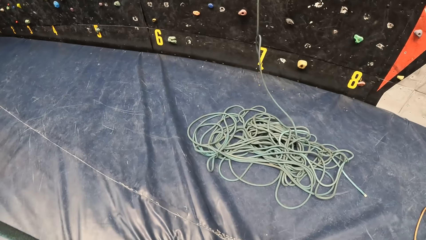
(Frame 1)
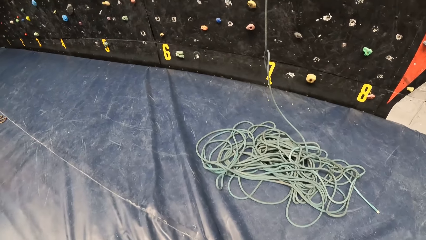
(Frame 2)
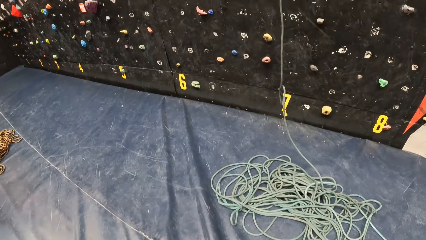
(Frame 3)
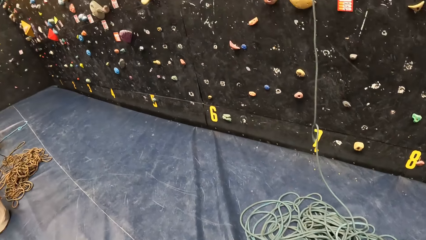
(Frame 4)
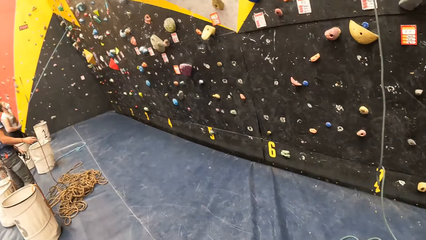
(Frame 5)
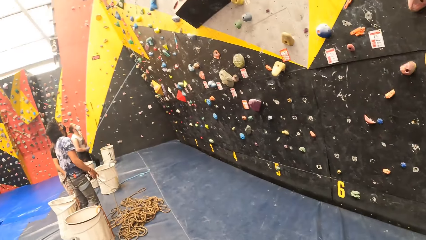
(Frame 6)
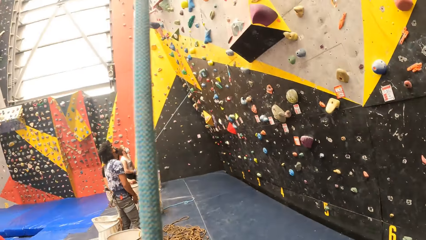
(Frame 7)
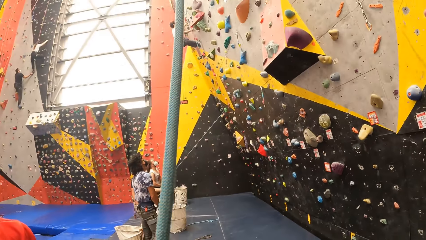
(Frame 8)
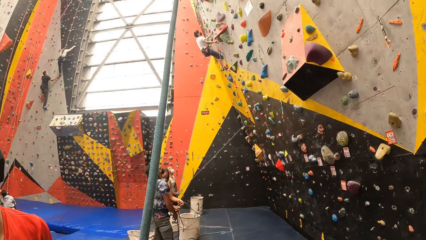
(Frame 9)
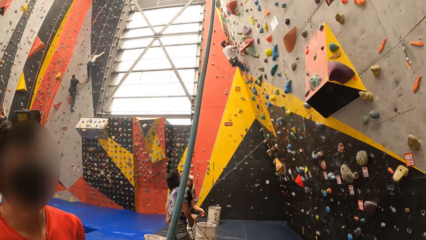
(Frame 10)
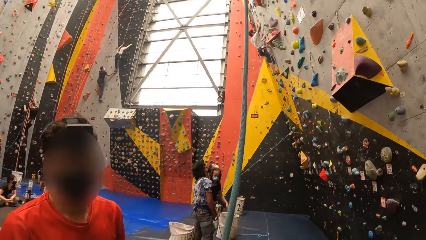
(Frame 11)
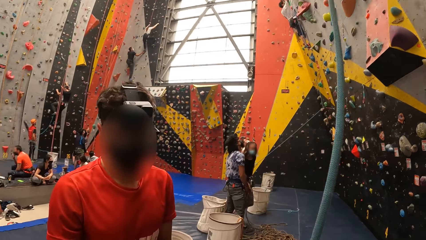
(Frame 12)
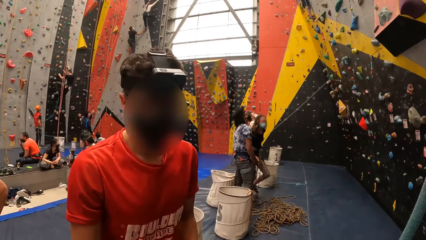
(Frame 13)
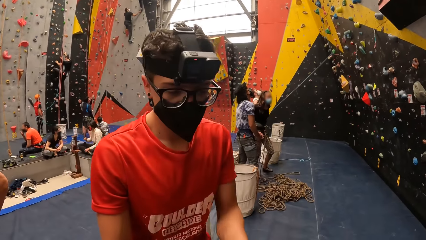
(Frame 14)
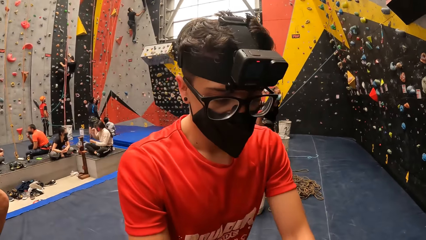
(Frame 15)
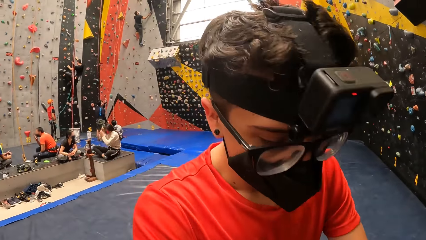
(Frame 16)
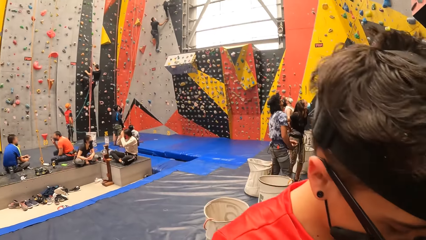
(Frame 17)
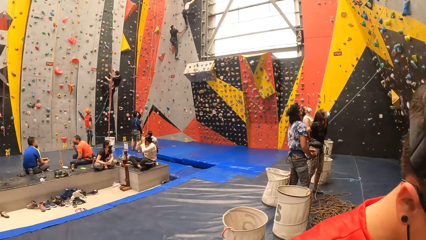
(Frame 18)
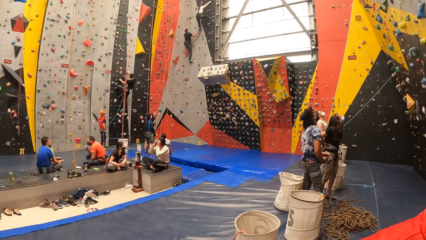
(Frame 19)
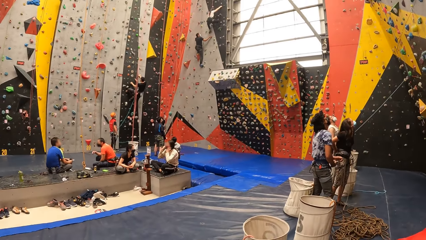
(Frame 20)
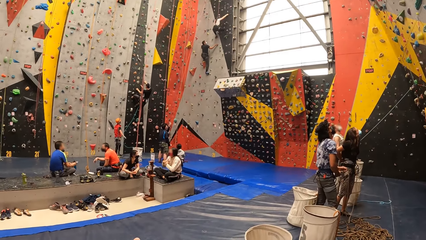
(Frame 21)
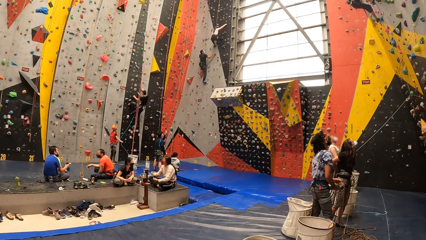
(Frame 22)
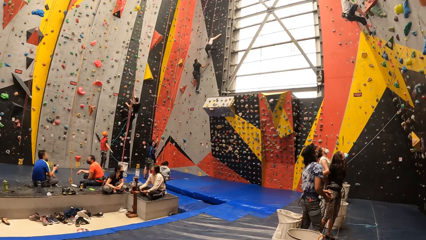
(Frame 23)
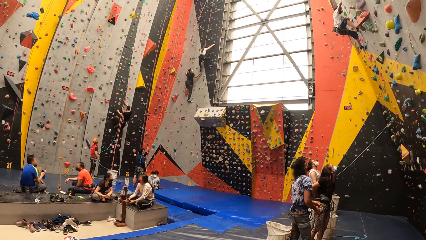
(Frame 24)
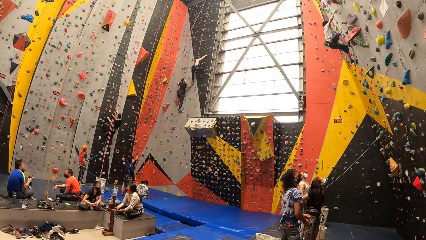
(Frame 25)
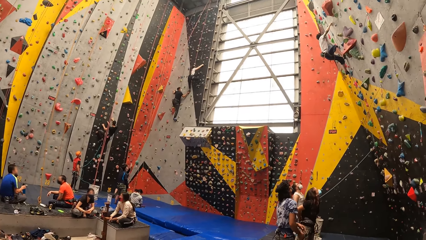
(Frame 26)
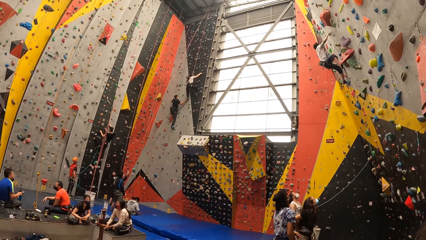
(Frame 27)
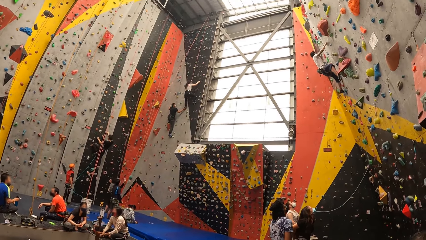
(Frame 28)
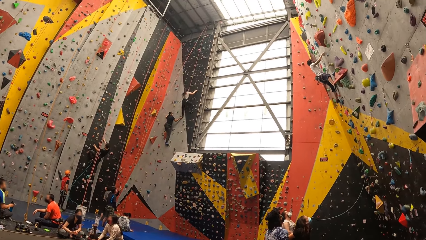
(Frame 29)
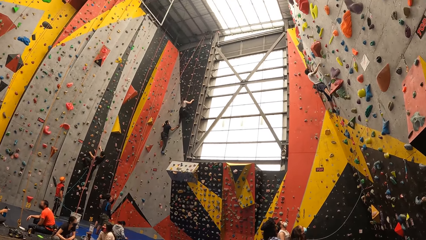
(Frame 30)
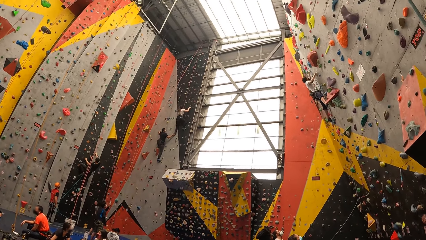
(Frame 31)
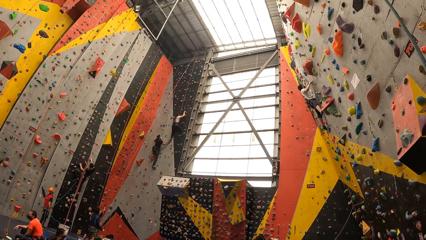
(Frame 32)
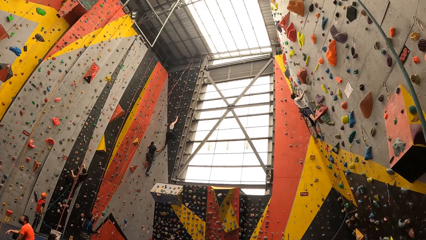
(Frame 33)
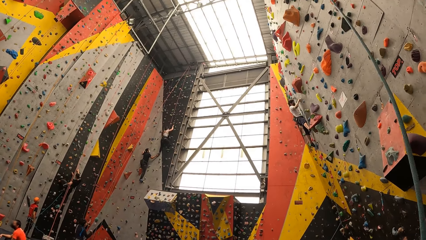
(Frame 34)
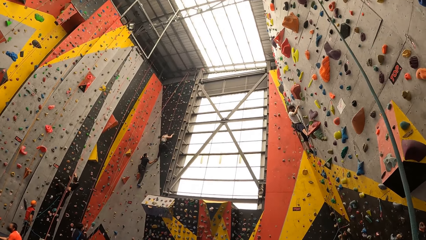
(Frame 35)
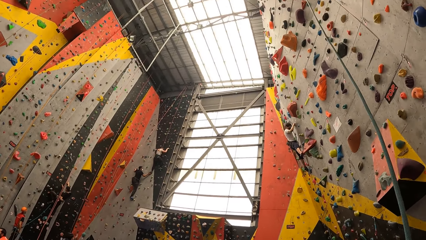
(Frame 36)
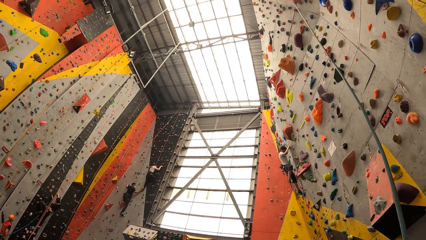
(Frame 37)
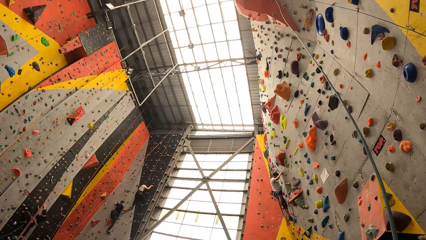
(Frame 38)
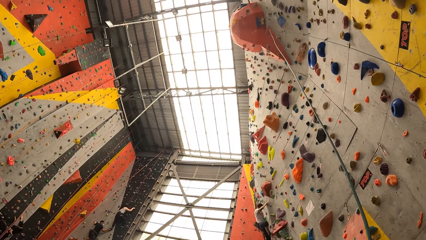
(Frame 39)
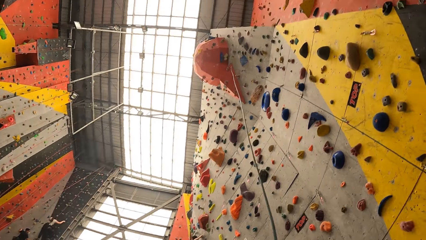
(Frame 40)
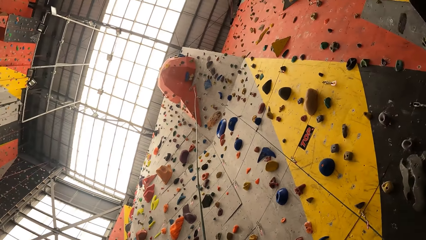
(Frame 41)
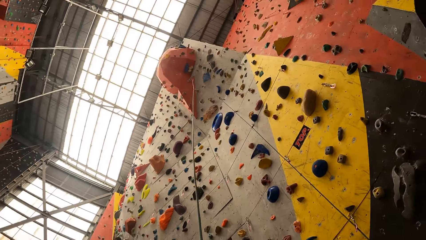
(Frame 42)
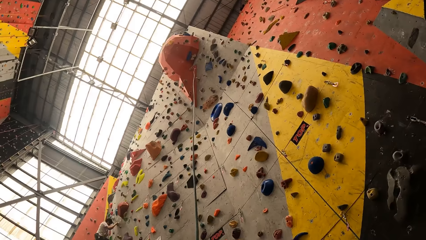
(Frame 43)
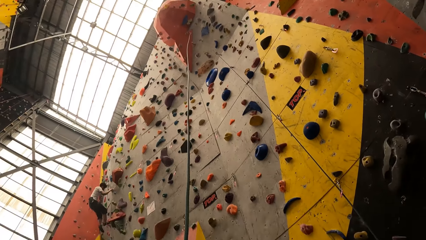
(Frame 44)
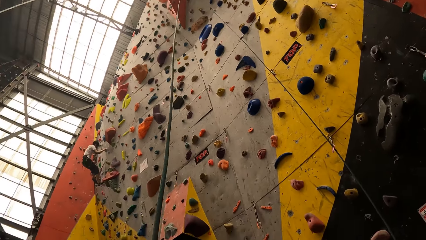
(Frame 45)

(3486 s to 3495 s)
A man walks closer to the camera wearer. The camera wearer stares round in the room.

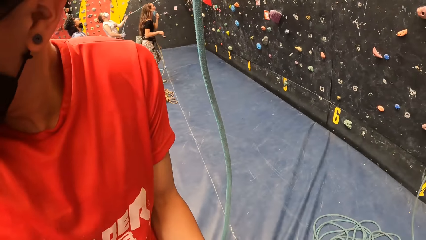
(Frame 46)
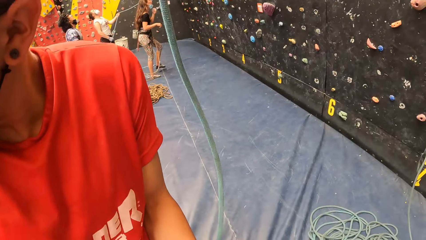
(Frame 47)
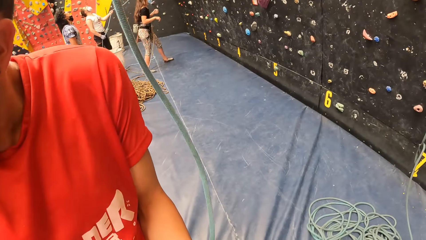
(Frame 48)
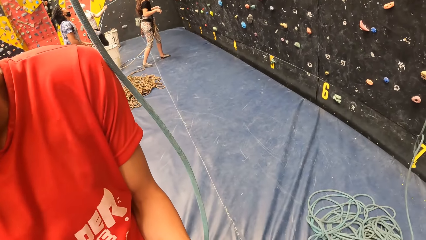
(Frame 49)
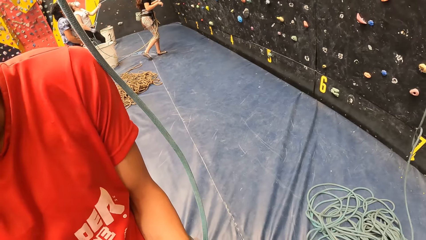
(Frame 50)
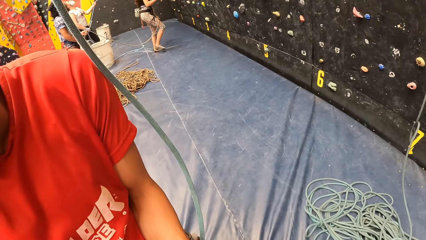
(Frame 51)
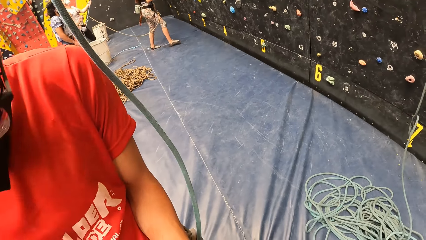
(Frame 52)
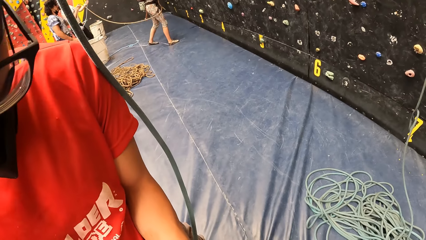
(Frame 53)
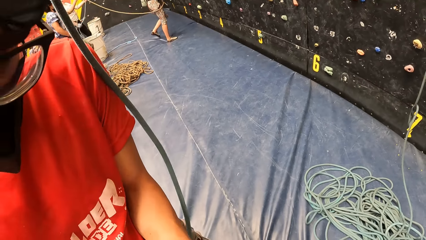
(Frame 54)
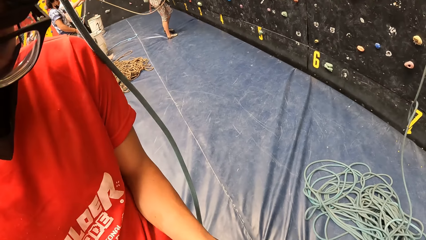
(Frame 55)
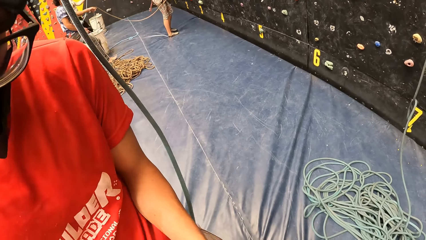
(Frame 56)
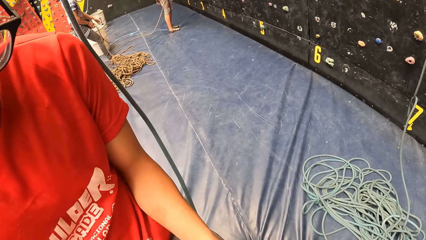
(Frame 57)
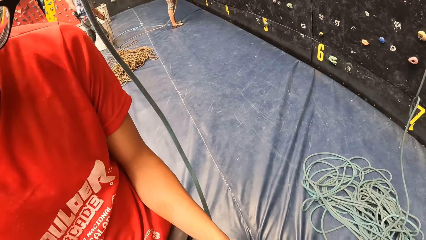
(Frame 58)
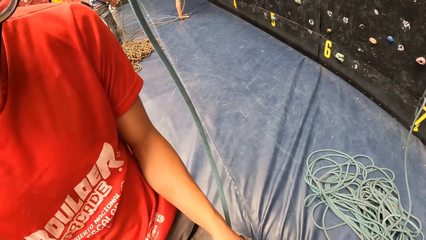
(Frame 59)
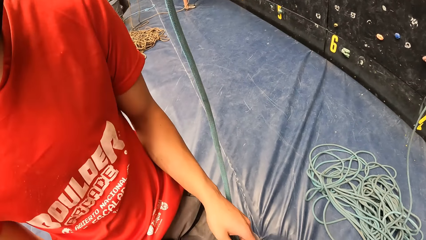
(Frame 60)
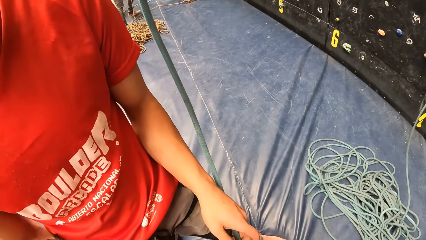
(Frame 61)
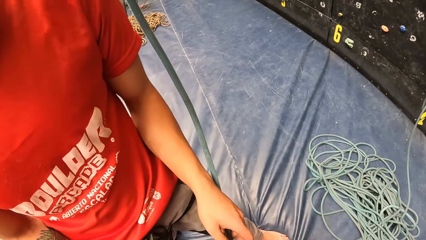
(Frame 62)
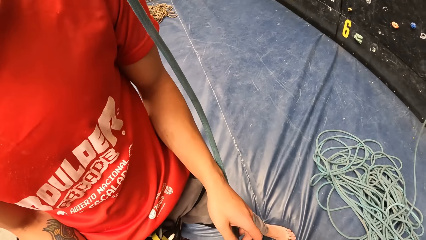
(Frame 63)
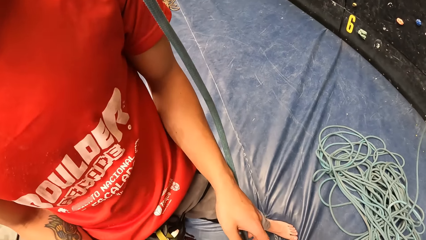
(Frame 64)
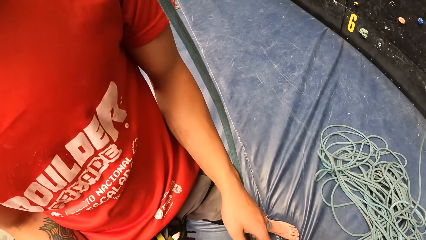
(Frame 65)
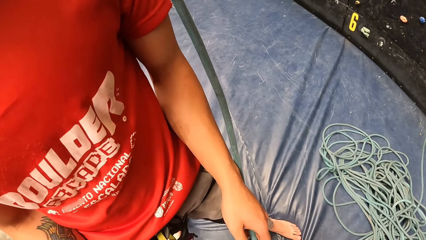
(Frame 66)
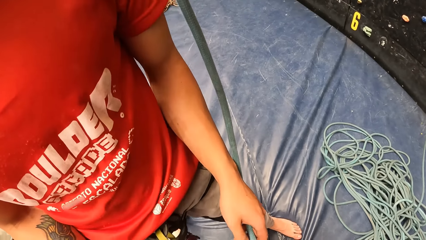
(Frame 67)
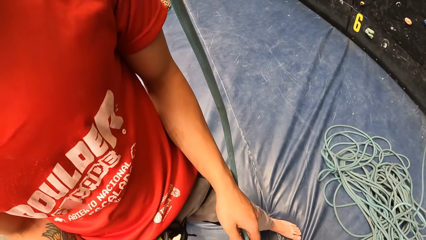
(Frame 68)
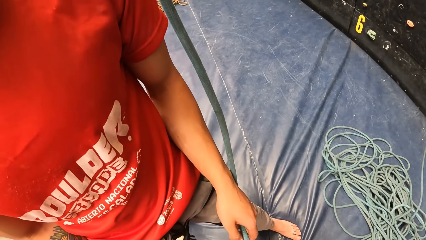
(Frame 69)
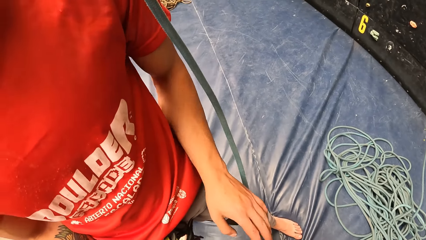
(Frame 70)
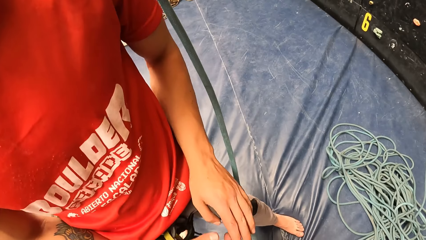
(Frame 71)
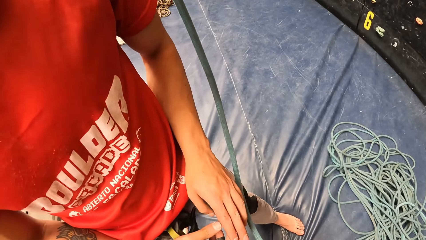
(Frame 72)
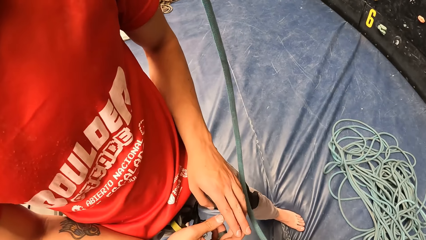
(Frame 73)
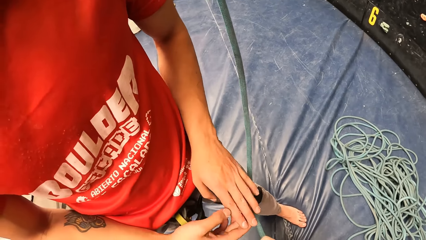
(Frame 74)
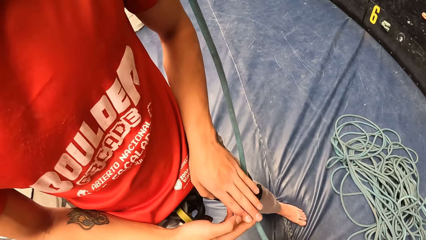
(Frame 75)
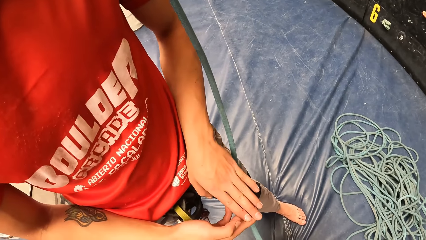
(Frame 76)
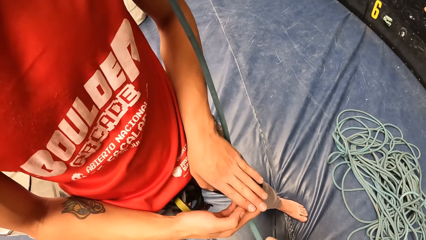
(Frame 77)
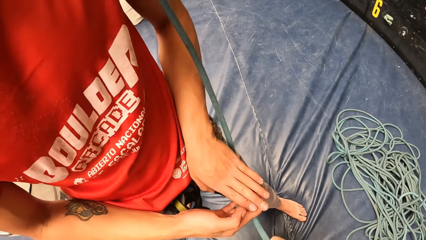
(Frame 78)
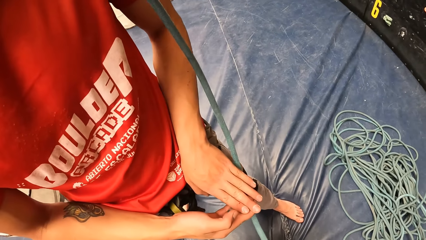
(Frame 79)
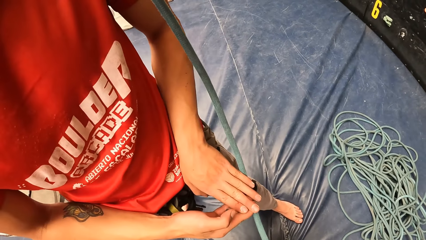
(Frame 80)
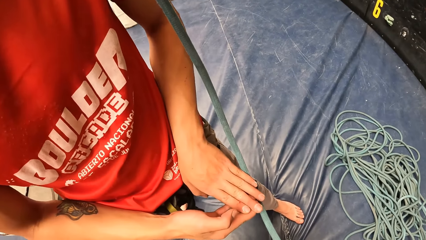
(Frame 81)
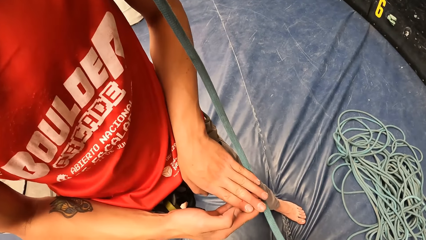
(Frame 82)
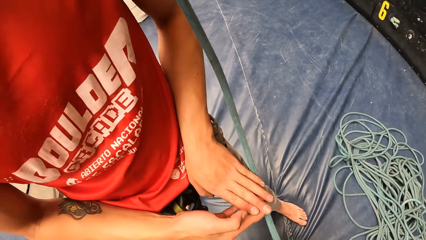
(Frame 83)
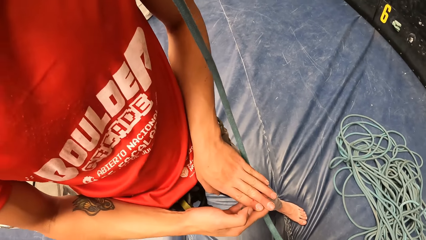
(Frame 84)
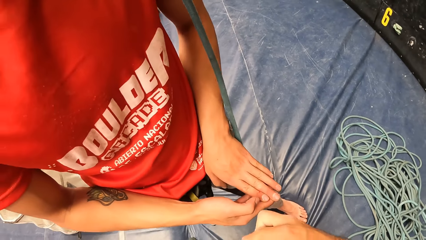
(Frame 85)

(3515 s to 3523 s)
A man holds a climbing rope beside the camera wearer. The man rubs his hands. The camera wearer converses with the man.
